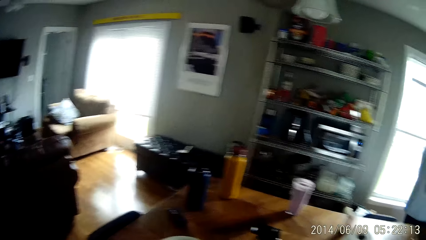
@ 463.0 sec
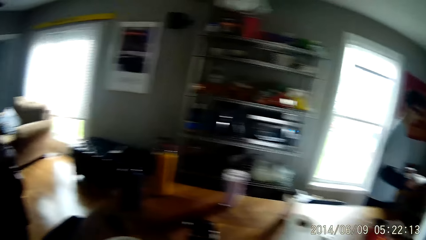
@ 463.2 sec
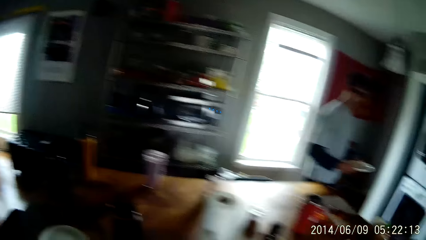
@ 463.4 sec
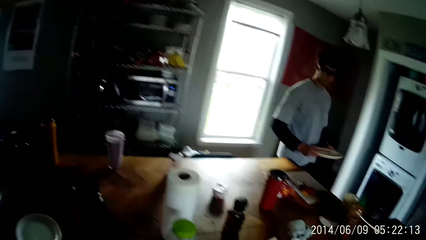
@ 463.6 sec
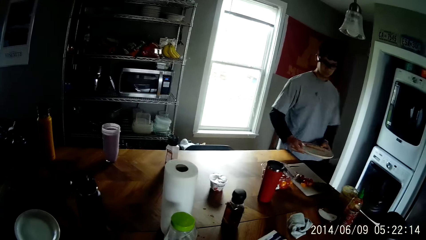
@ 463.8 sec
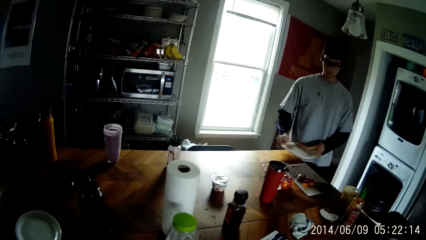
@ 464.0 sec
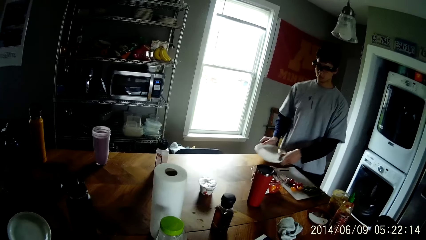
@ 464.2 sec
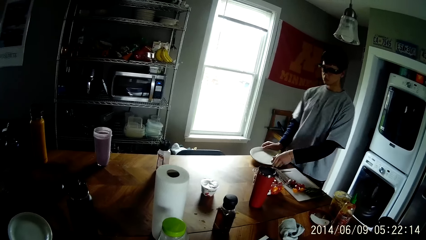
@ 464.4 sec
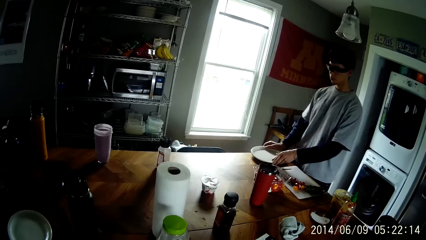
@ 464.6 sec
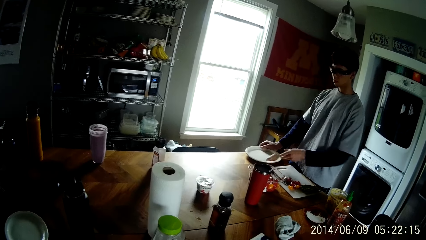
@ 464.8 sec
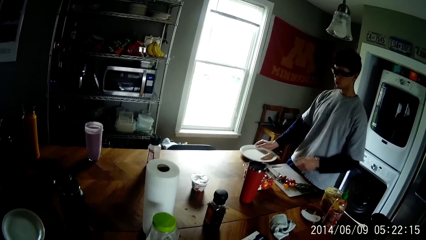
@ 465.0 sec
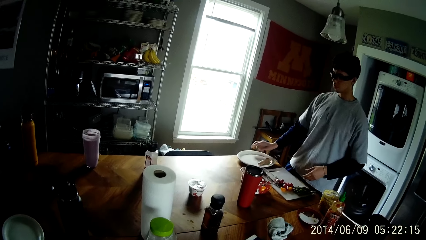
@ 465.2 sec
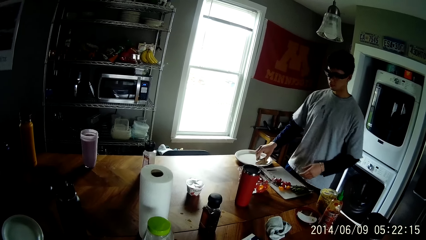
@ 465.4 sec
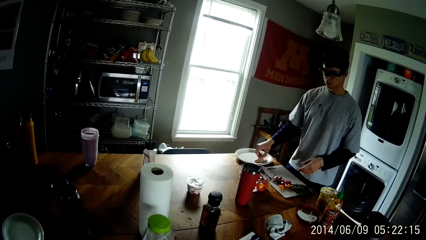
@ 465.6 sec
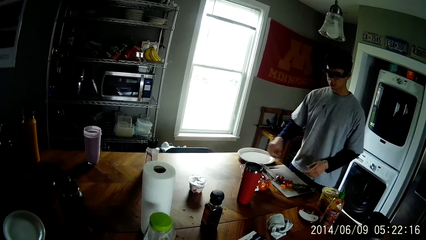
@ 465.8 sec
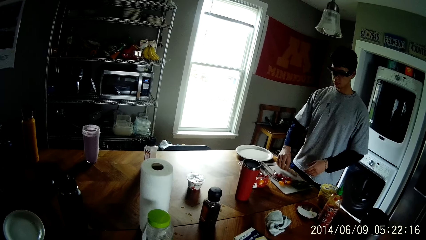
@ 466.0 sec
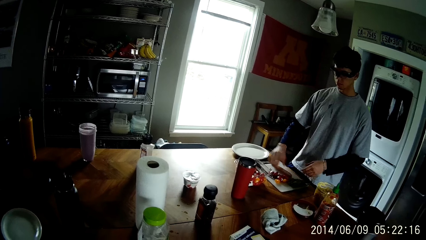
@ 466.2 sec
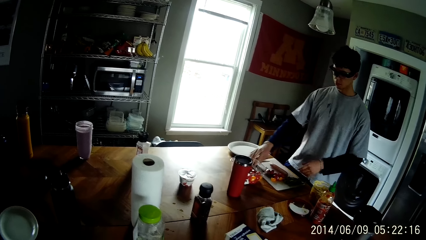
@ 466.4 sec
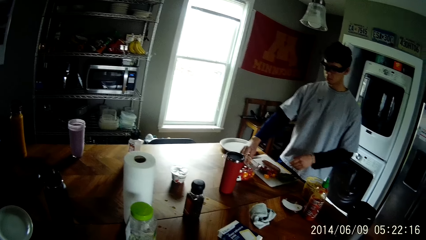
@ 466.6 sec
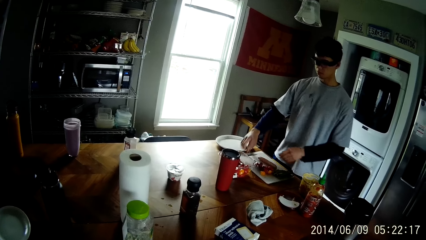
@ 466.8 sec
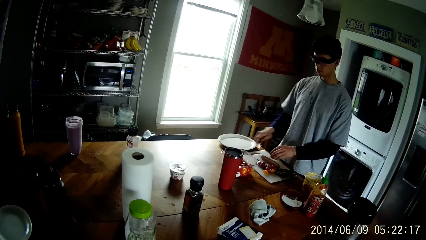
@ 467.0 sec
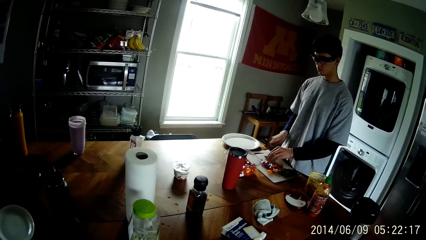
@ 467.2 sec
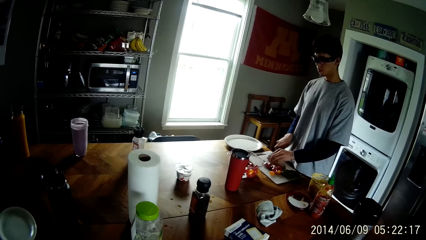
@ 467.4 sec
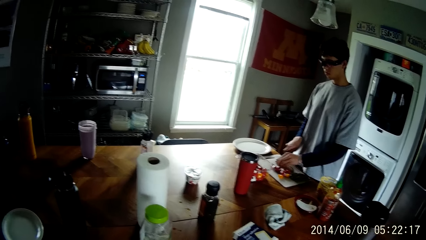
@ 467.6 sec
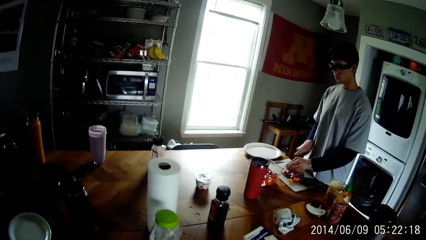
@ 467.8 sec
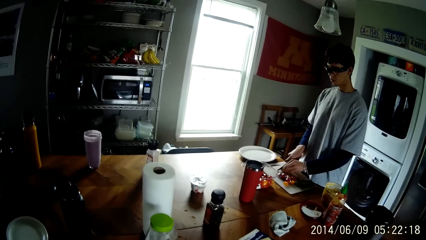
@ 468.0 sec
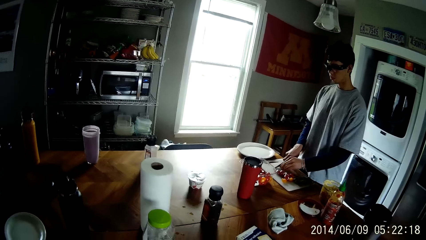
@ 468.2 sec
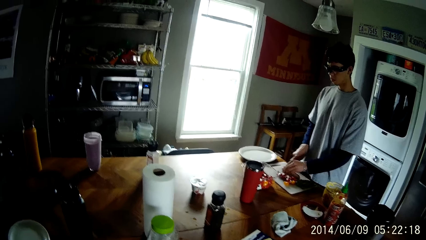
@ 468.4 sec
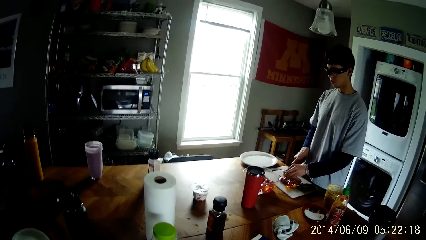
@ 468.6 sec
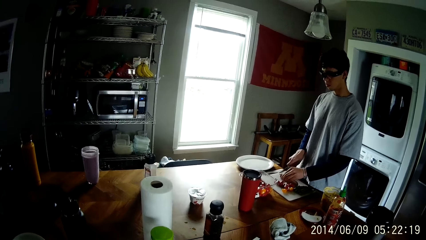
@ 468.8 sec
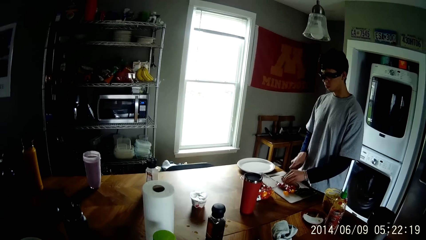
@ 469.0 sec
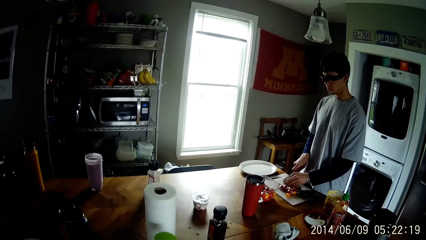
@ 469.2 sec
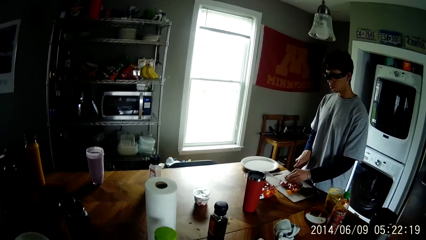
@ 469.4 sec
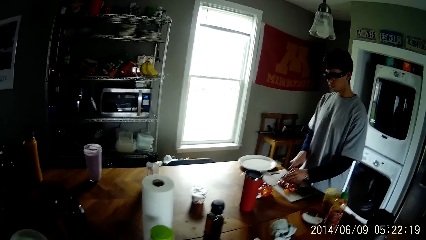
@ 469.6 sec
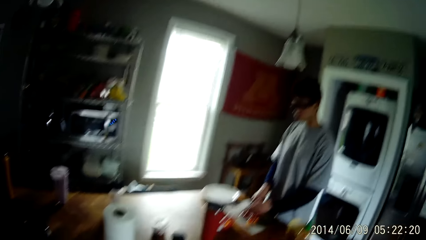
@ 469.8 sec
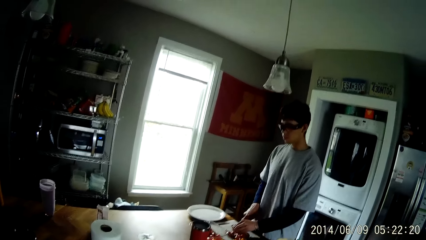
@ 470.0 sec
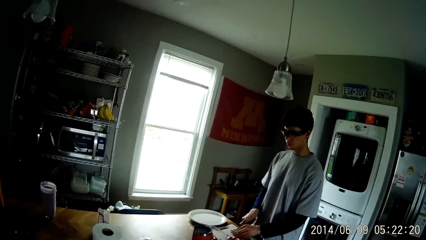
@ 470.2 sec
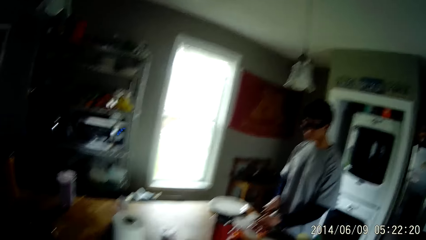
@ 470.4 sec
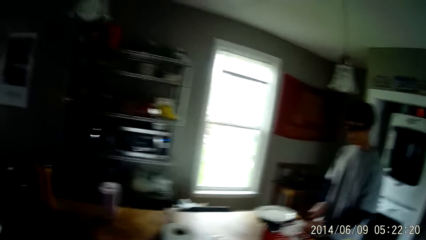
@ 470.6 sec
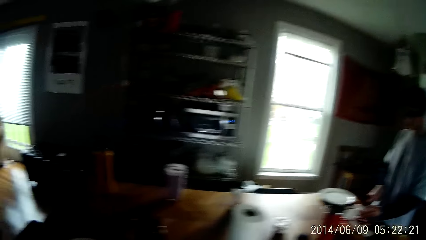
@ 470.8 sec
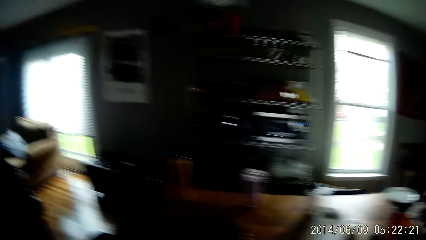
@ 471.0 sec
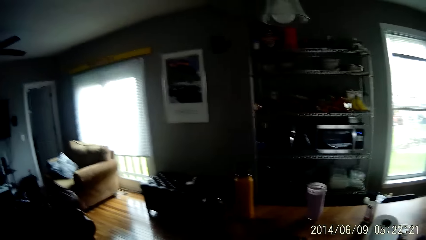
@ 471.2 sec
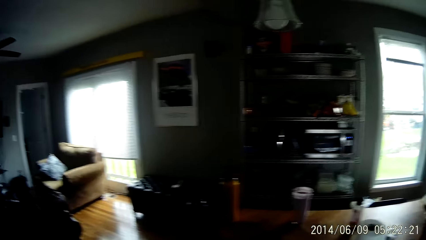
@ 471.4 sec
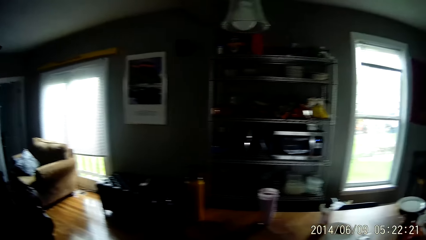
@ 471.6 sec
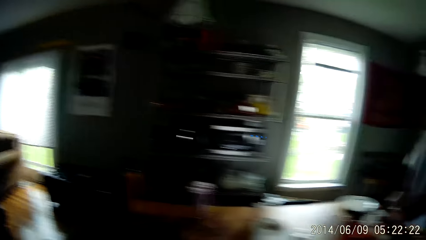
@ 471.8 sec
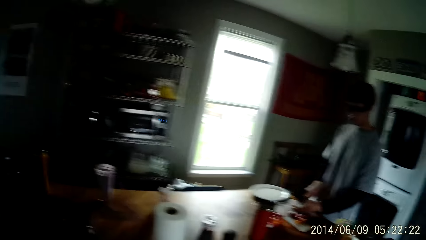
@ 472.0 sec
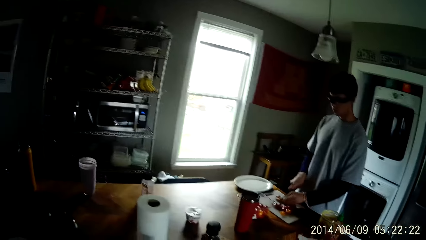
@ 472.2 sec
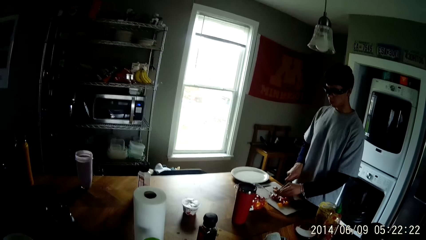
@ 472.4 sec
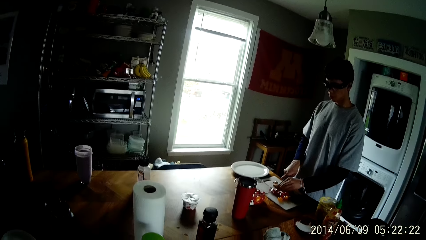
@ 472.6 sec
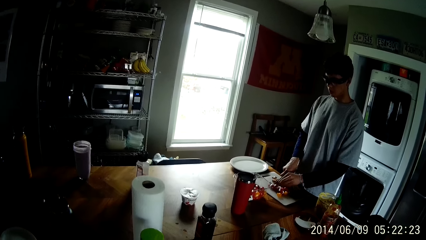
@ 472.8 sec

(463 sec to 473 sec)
A man drops a white plate on the table. The man transfers a hotdog from the white plate to a food tray with his right hand. He picks up a knife with his right hand. He slices the hotdog with the knife in his right hand.

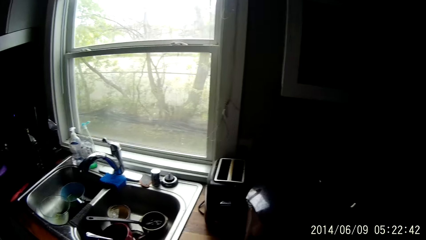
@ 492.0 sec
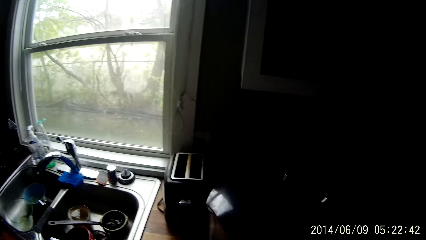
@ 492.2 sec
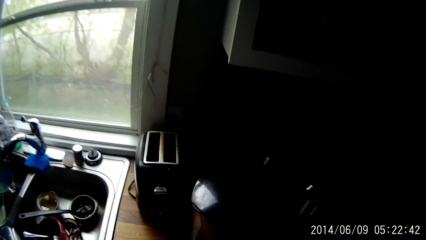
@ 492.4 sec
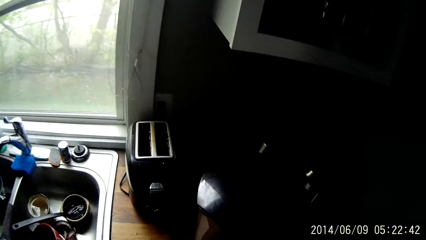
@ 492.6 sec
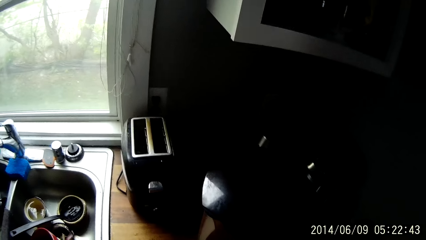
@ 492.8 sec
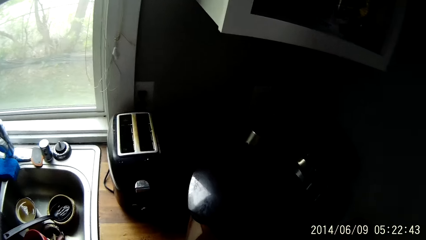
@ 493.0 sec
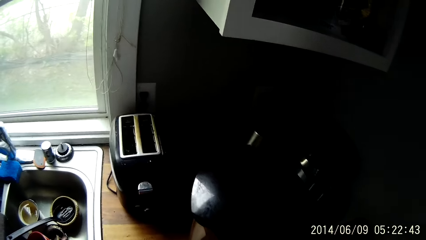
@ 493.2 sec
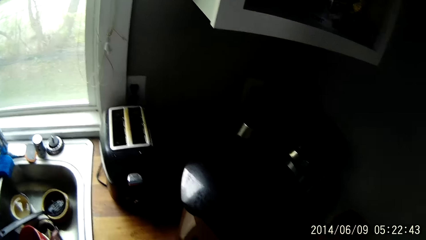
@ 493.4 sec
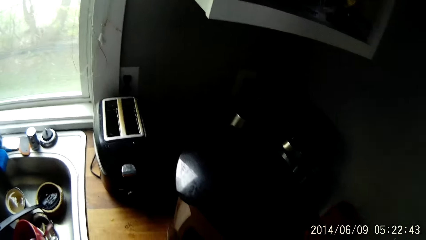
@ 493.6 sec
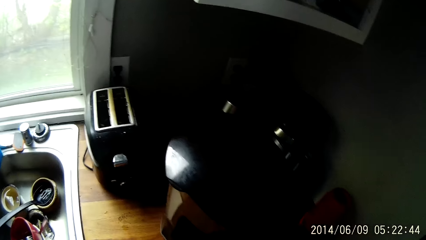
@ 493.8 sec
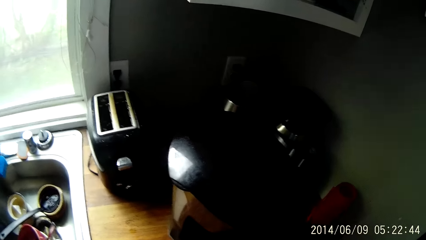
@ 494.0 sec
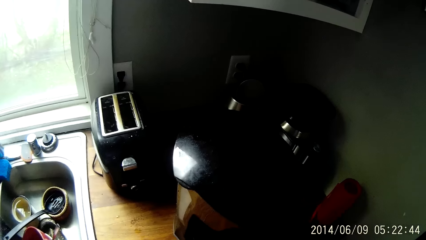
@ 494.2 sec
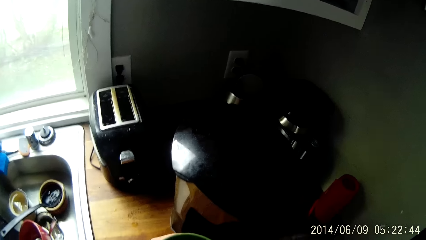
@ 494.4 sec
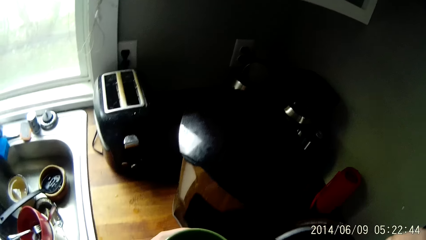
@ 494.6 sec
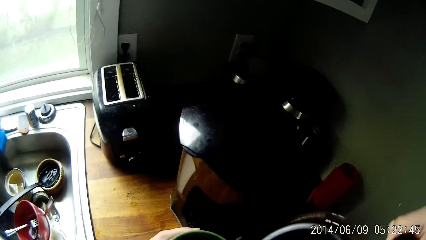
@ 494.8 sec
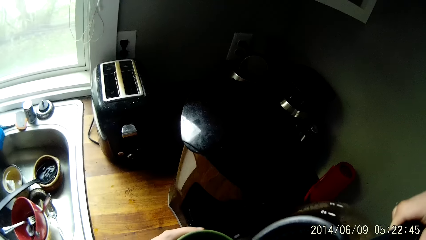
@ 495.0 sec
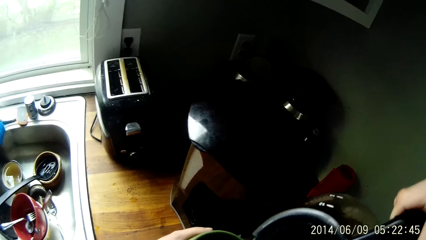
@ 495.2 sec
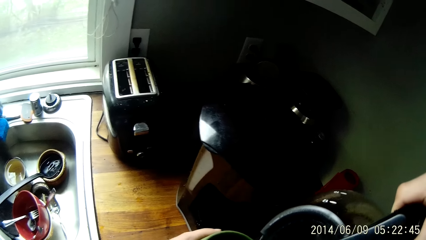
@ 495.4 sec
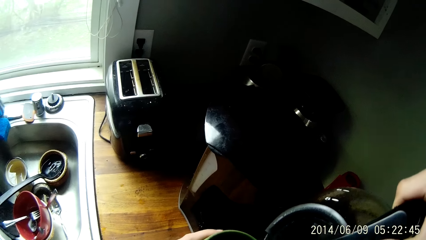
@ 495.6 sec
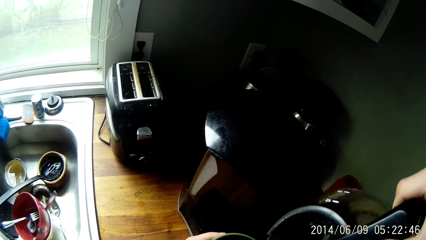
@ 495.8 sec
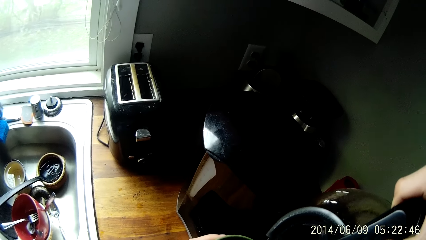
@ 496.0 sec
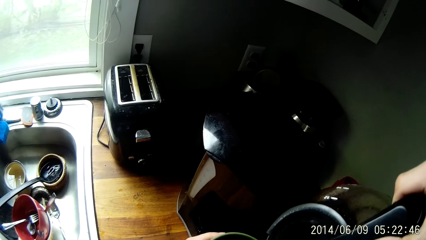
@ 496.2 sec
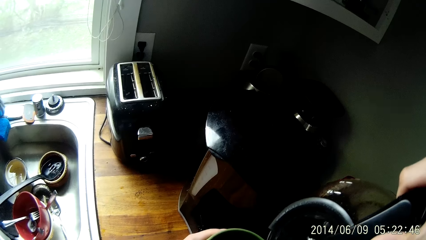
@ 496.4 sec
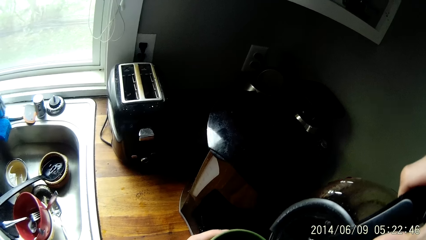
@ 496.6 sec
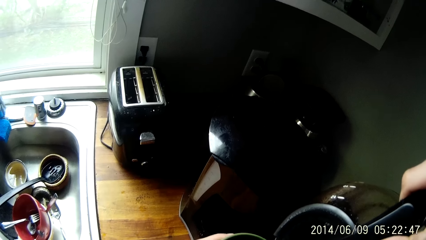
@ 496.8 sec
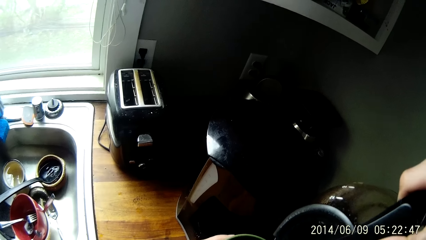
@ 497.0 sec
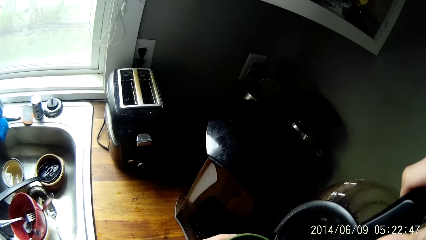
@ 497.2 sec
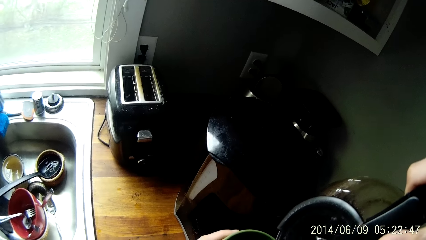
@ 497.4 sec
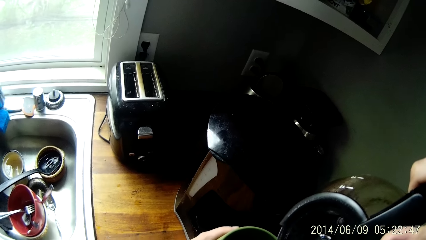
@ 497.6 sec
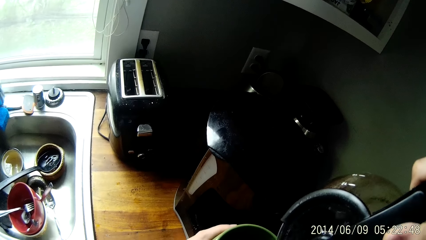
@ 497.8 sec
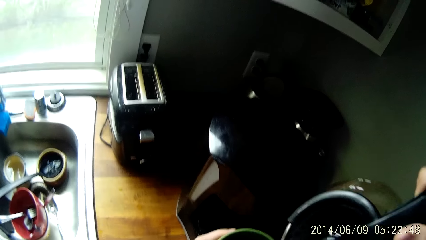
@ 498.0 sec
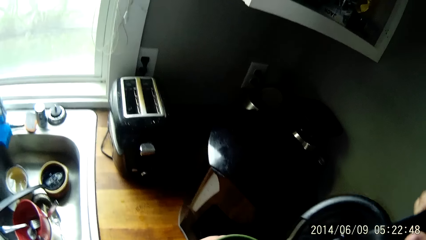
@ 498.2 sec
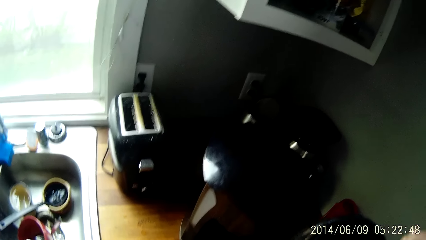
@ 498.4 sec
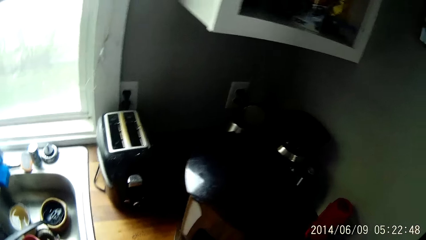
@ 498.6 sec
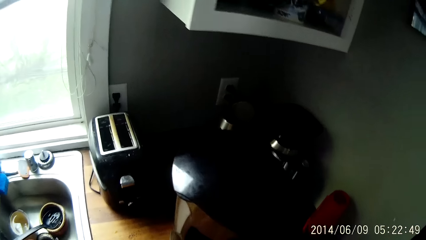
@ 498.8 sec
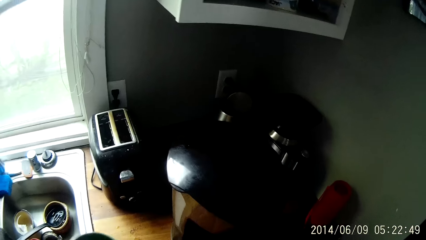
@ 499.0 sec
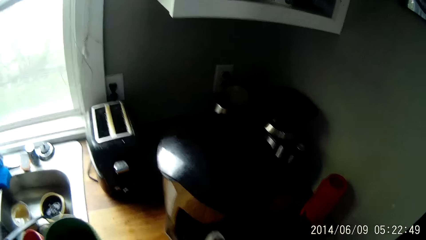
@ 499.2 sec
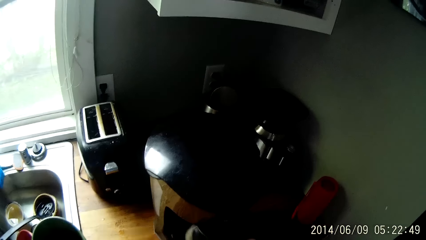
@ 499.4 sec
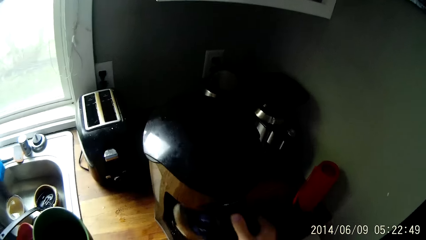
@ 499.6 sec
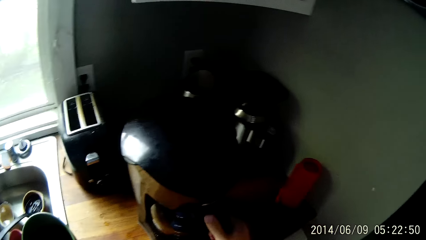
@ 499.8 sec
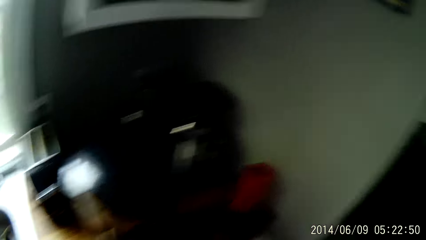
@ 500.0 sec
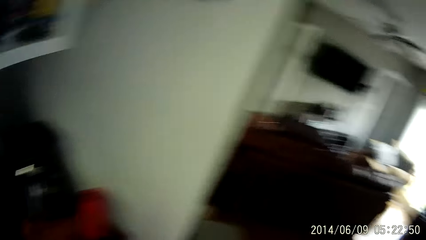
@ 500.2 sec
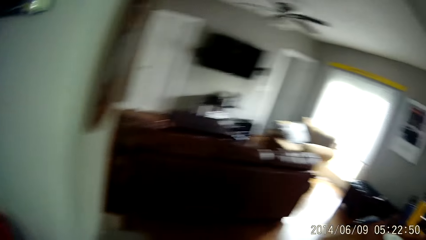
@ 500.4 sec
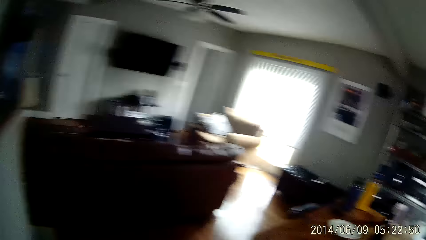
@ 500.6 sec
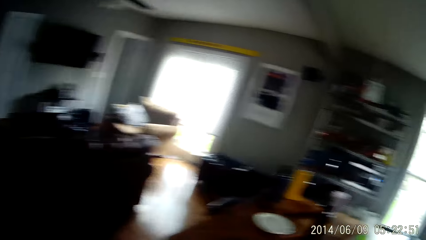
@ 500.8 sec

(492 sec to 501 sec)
The camera wearer pours coffee into a mug from a coffee jug in his right hand. He drops the coffee jug inside a coffee maker with his right hand.
